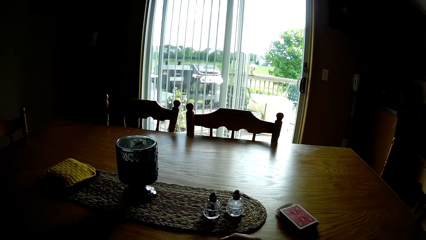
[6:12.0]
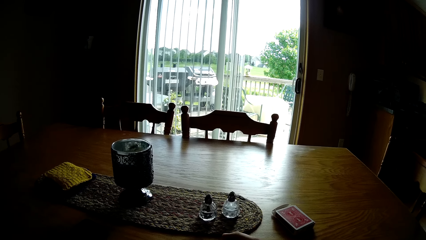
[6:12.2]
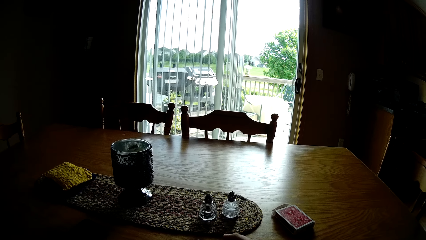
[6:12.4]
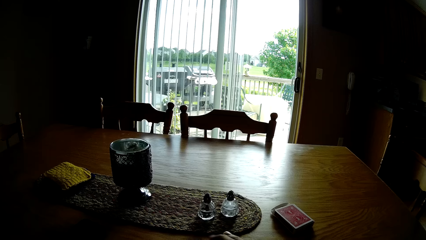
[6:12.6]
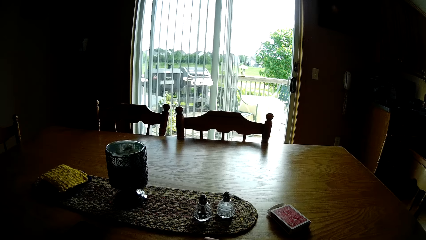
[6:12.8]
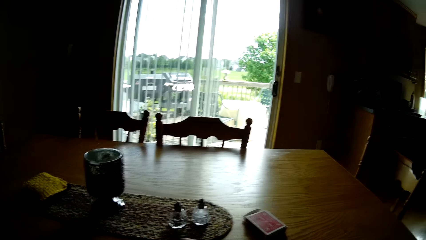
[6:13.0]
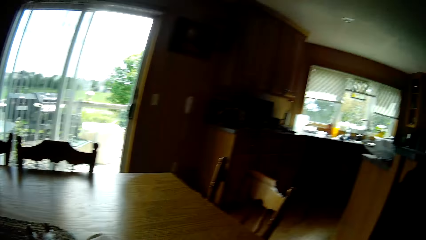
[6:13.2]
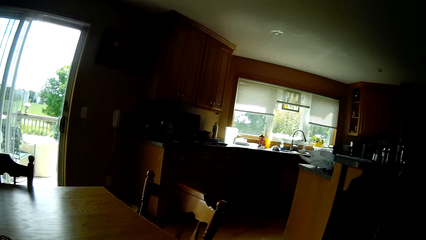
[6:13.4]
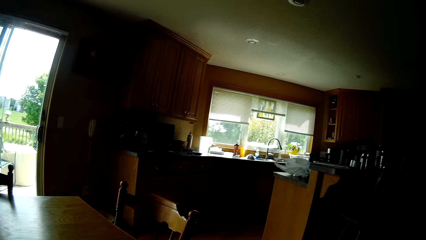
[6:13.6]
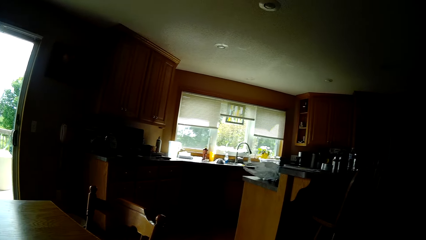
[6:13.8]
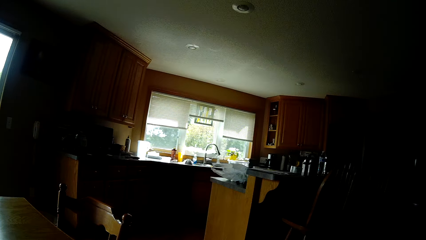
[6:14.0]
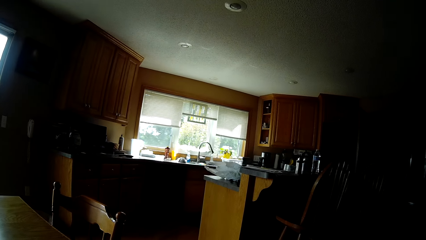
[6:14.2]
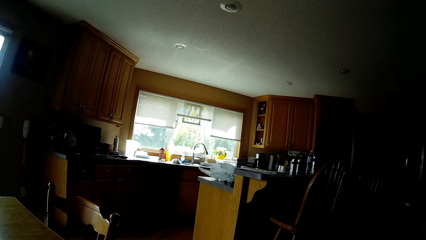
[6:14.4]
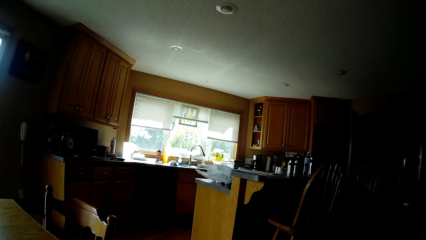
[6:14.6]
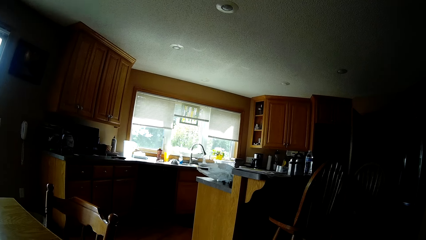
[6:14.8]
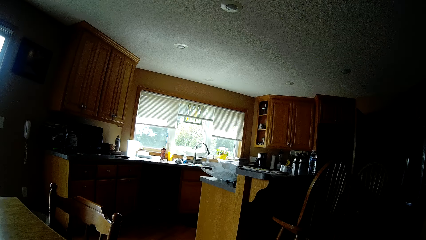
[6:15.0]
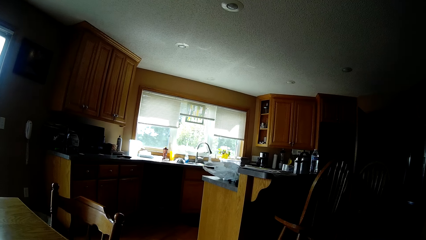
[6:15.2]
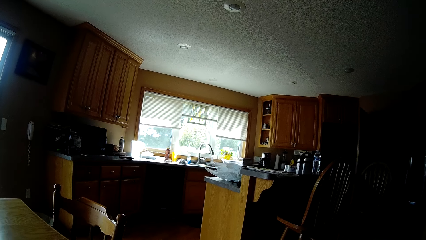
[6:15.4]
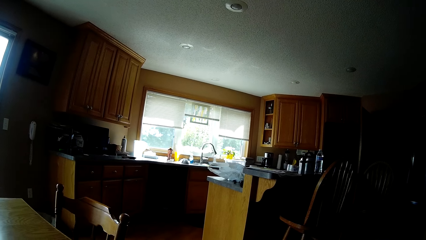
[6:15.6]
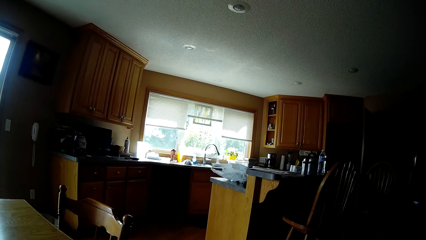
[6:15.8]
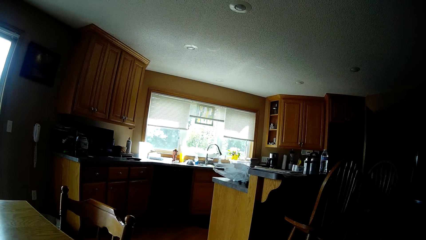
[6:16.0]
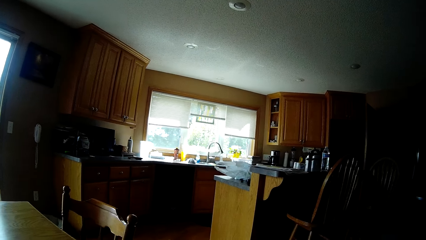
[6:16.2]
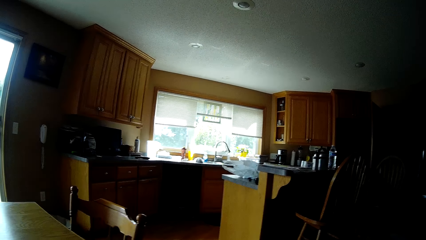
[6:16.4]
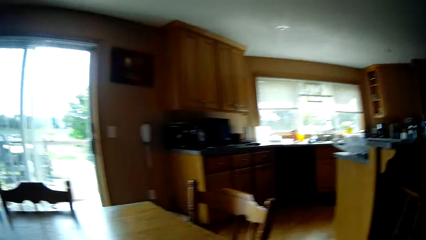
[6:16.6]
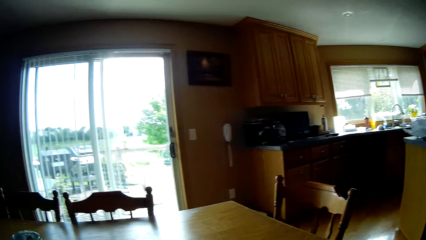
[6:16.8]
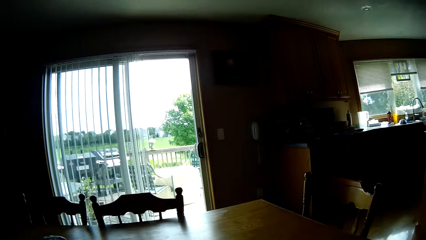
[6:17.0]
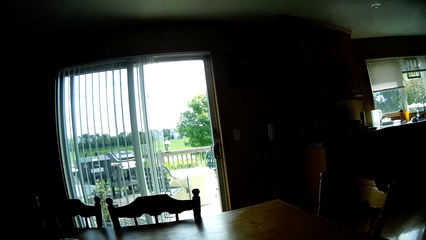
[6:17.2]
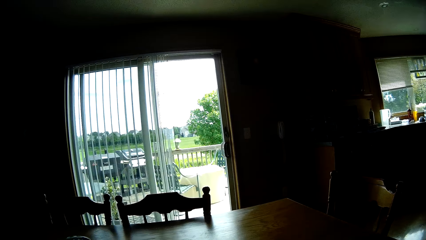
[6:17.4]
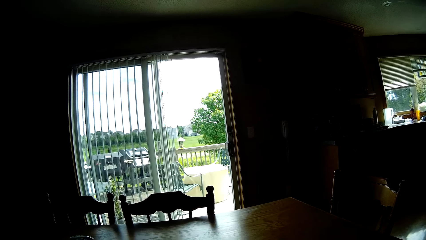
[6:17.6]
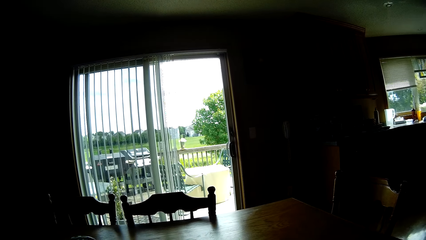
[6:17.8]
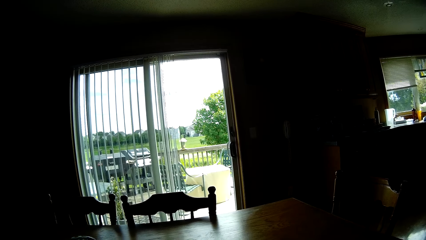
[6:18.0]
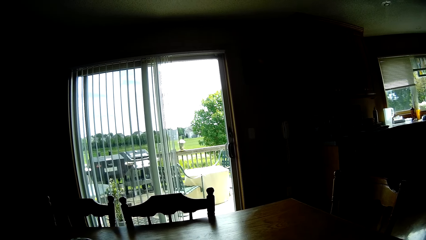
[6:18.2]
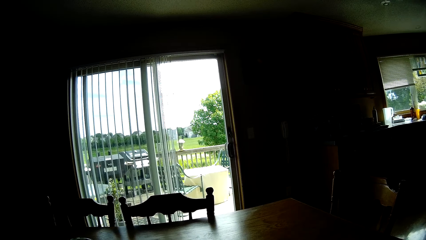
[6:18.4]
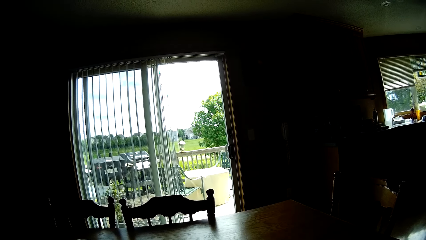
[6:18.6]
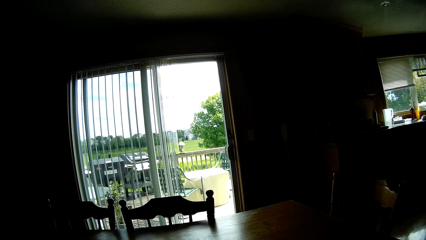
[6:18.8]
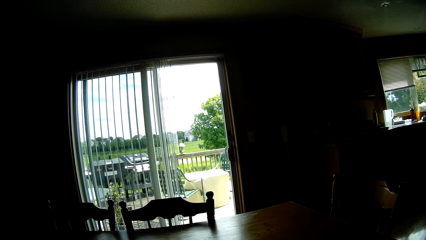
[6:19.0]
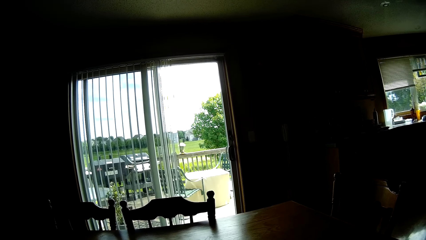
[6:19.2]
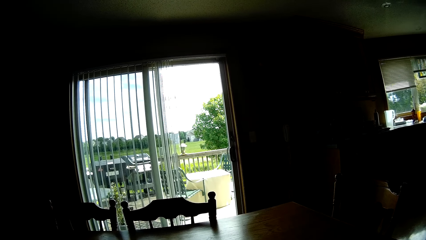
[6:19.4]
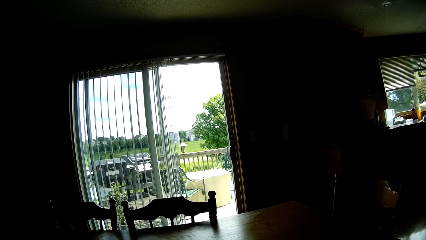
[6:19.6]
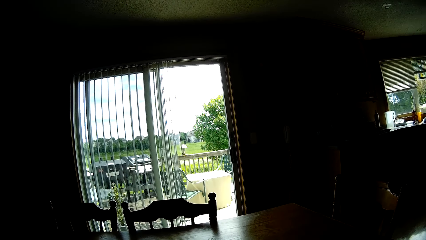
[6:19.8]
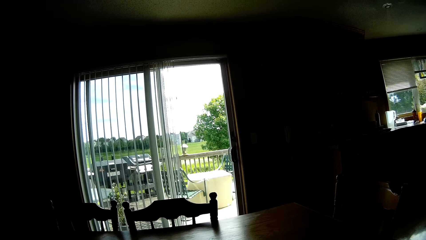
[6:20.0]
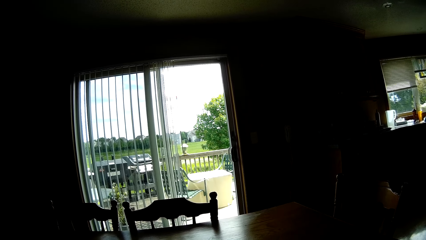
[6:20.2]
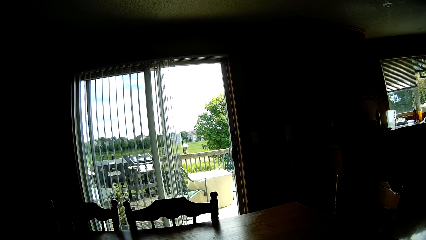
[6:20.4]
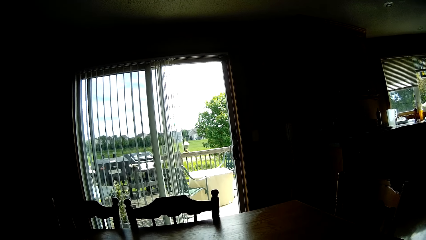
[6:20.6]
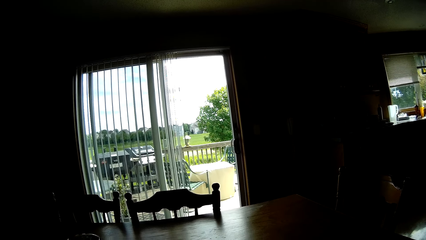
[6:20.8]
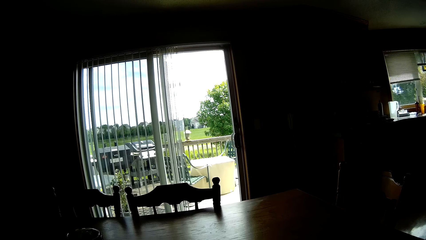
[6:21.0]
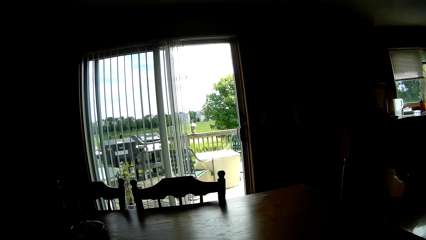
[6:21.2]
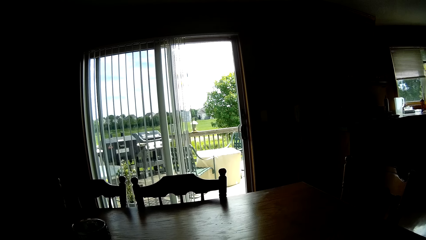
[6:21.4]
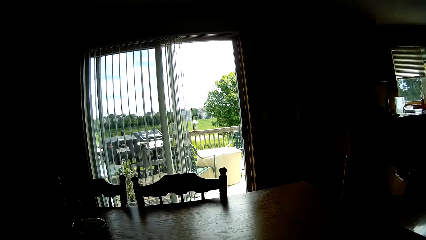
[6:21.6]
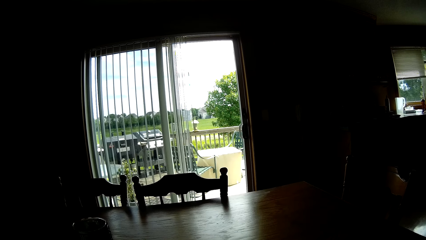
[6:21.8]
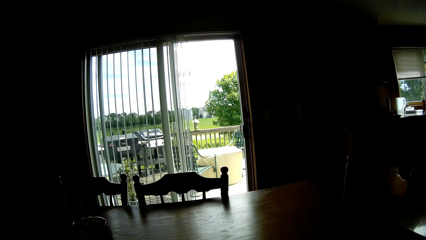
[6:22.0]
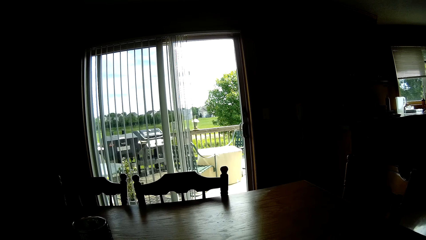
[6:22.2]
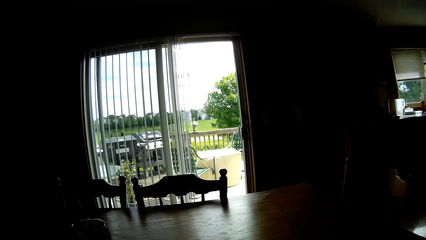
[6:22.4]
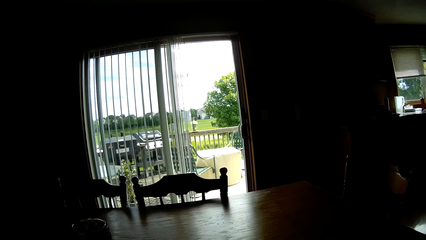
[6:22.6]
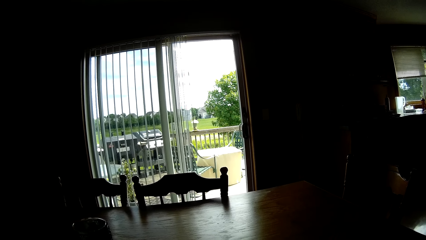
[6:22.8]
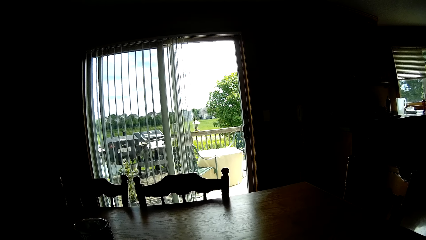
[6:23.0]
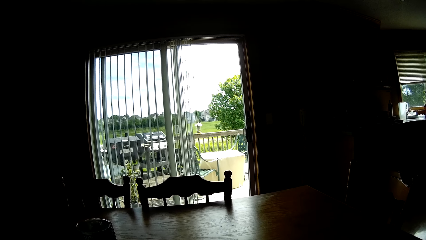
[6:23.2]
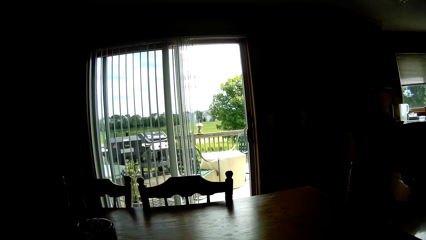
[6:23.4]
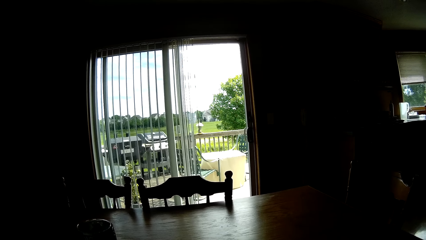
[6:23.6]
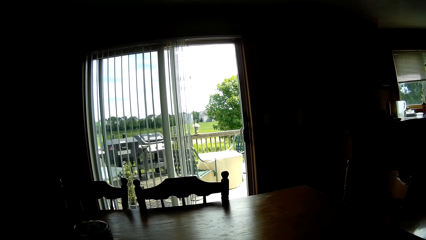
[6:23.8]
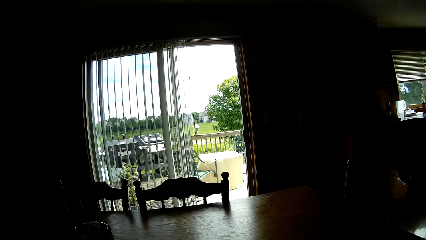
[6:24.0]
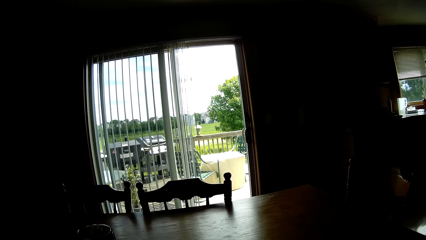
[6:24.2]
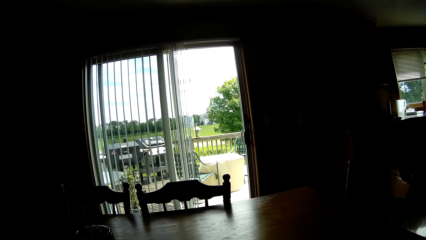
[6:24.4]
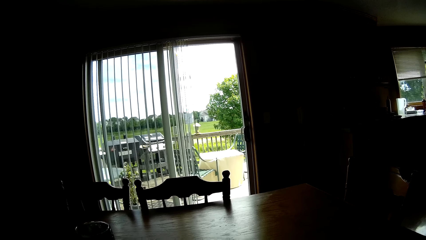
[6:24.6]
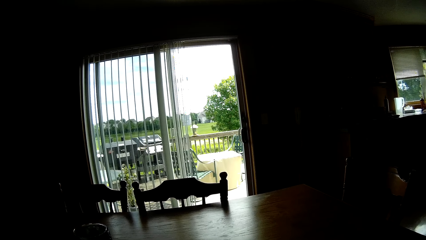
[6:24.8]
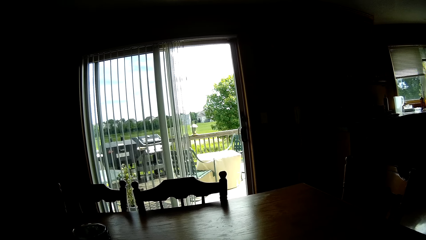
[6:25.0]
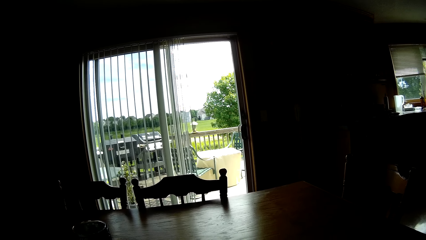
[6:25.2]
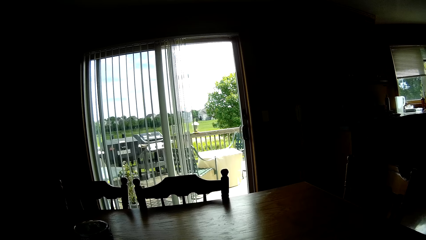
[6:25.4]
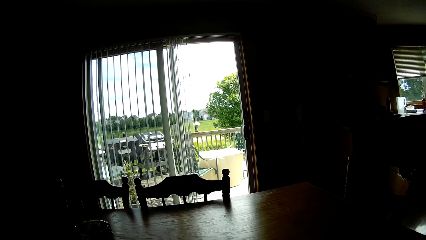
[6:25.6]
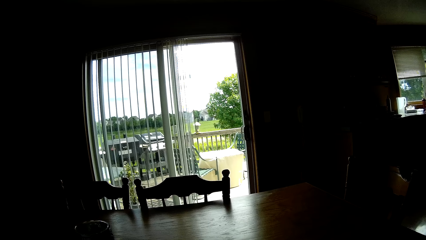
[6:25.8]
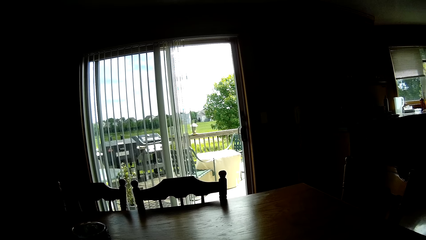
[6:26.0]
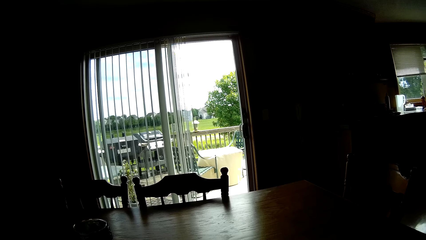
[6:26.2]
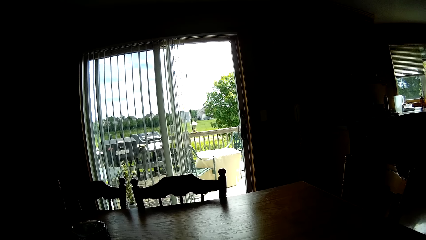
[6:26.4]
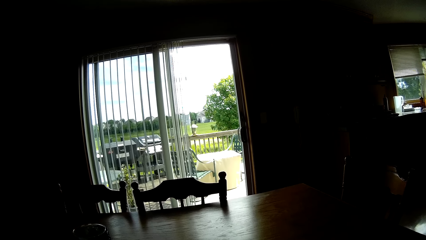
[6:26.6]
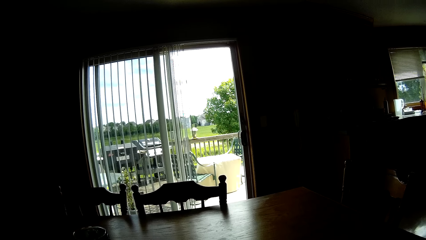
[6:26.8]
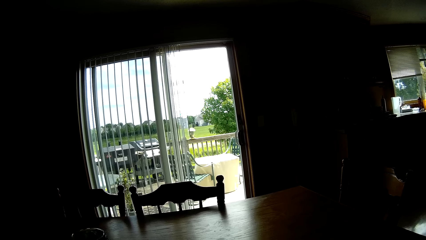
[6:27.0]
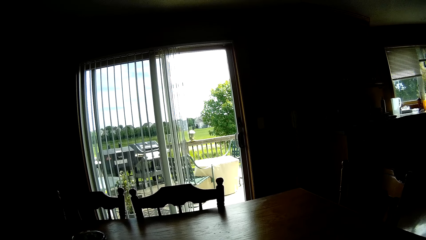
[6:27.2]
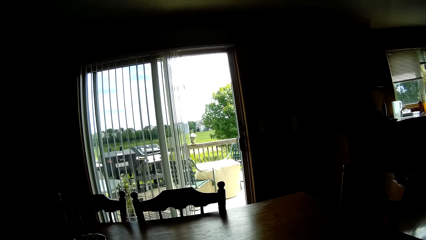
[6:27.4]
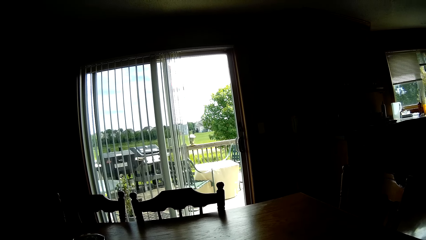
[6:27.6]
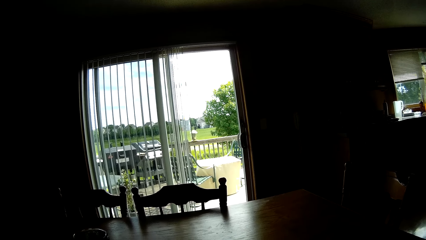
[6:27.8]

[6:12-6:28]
The camera wearer looks right. They look around the house. They shuffle the cards. They hit the cards on the table.
